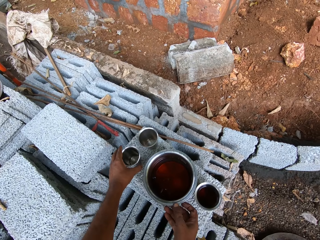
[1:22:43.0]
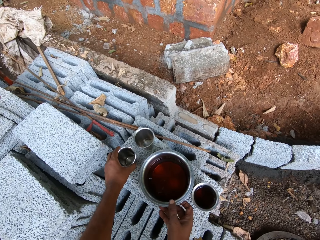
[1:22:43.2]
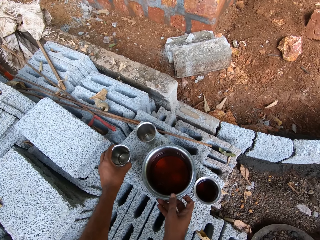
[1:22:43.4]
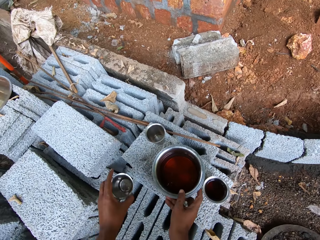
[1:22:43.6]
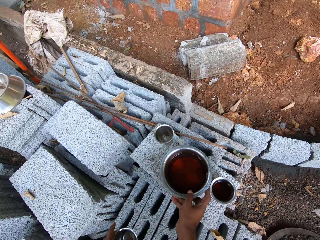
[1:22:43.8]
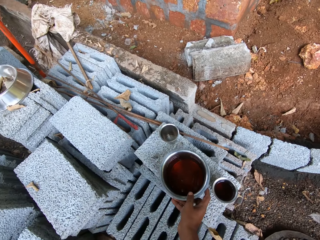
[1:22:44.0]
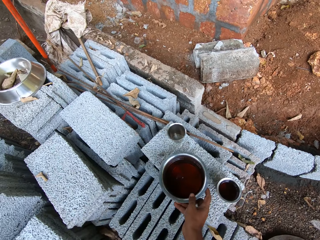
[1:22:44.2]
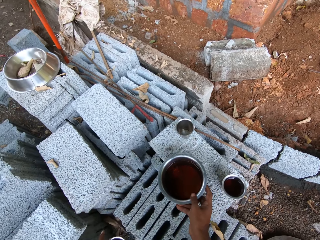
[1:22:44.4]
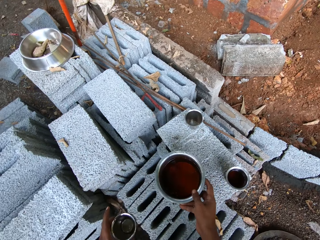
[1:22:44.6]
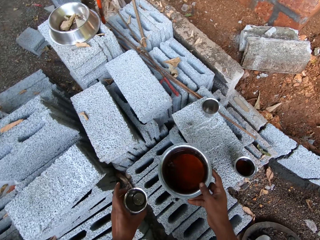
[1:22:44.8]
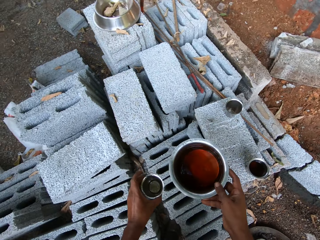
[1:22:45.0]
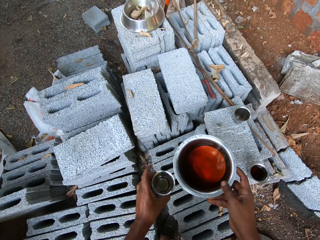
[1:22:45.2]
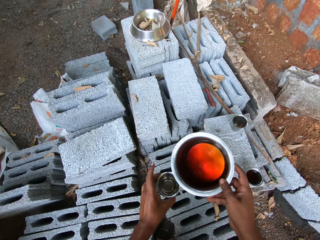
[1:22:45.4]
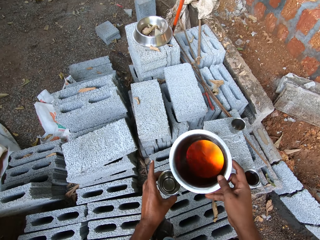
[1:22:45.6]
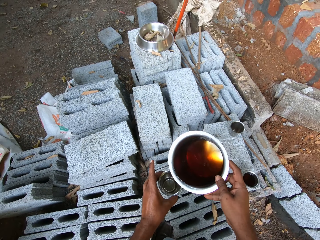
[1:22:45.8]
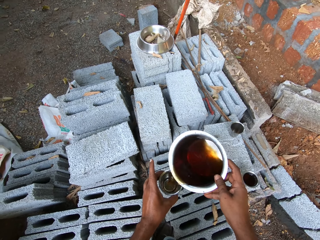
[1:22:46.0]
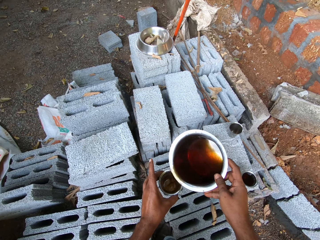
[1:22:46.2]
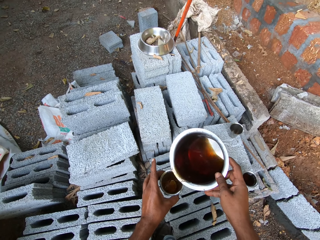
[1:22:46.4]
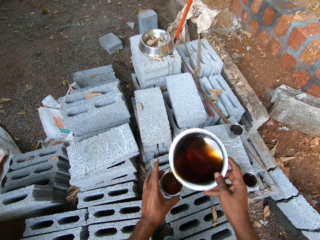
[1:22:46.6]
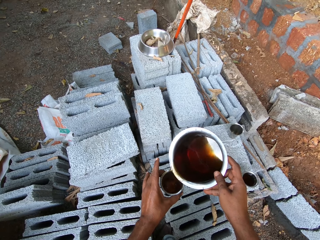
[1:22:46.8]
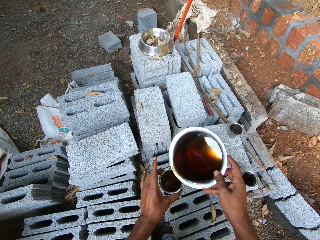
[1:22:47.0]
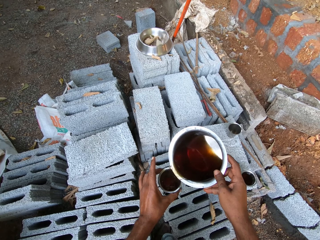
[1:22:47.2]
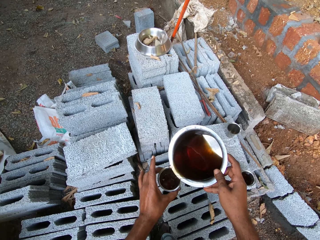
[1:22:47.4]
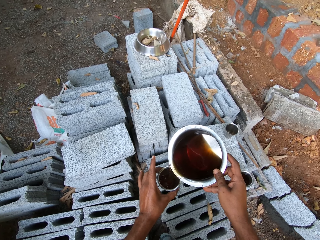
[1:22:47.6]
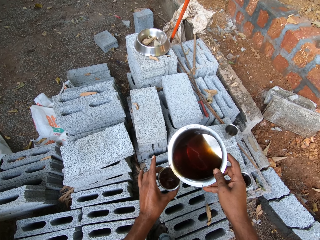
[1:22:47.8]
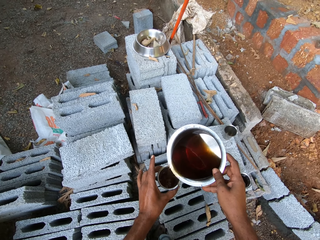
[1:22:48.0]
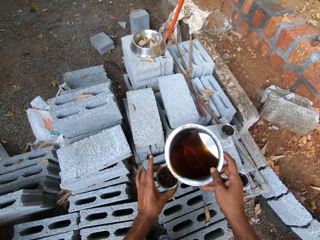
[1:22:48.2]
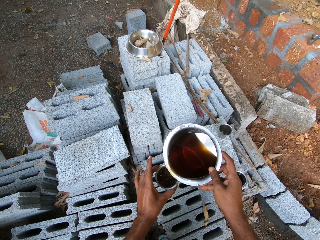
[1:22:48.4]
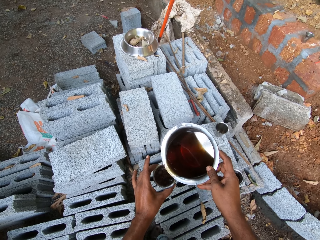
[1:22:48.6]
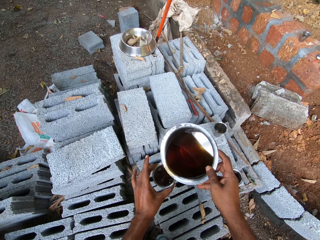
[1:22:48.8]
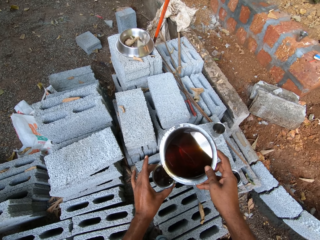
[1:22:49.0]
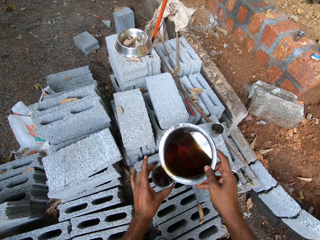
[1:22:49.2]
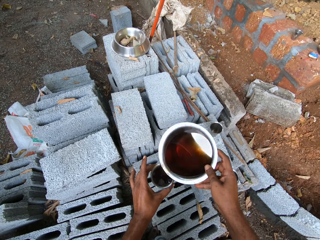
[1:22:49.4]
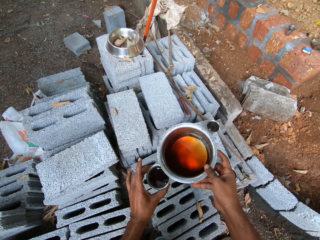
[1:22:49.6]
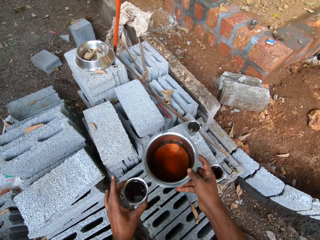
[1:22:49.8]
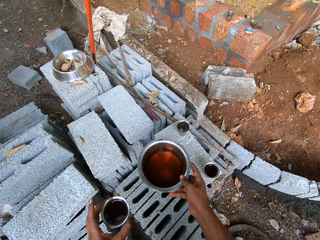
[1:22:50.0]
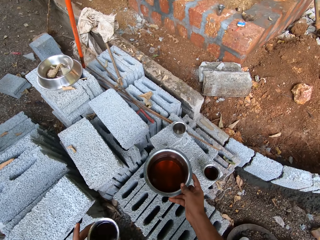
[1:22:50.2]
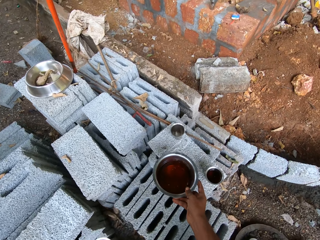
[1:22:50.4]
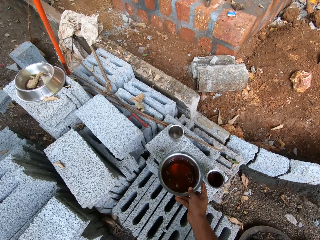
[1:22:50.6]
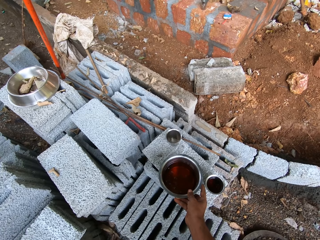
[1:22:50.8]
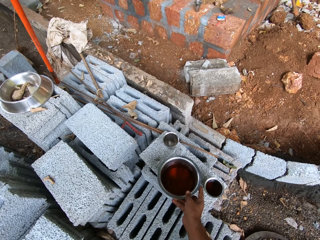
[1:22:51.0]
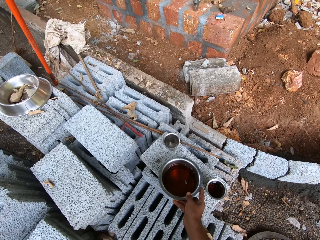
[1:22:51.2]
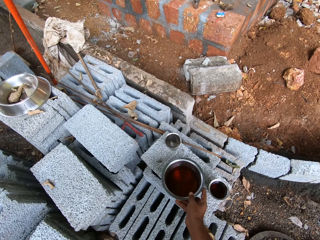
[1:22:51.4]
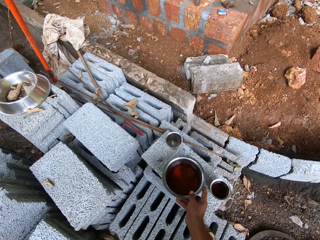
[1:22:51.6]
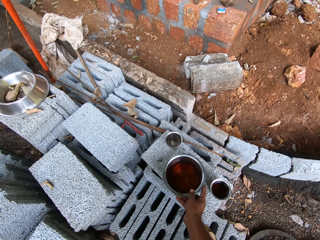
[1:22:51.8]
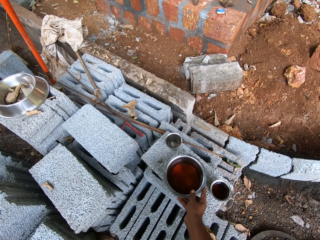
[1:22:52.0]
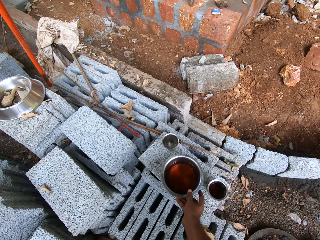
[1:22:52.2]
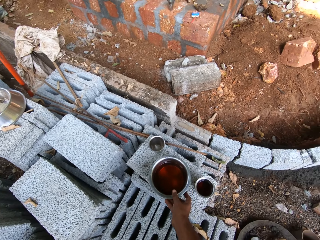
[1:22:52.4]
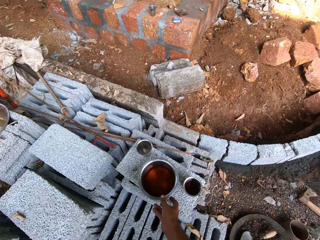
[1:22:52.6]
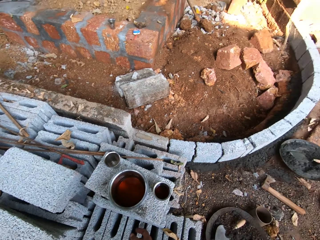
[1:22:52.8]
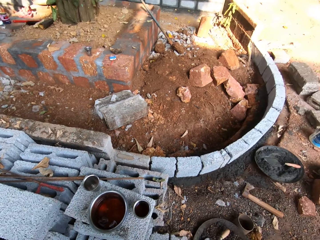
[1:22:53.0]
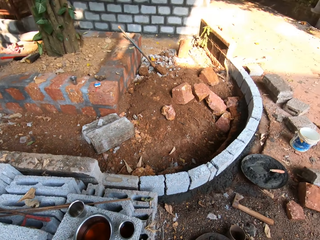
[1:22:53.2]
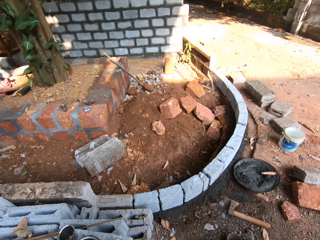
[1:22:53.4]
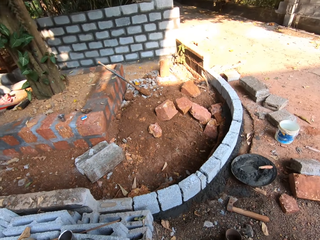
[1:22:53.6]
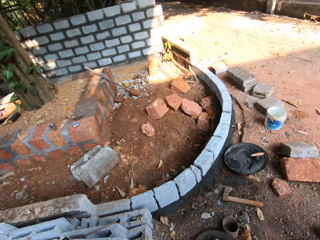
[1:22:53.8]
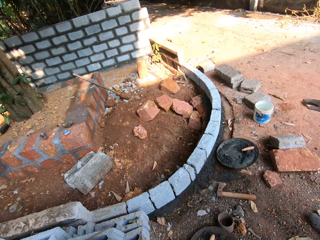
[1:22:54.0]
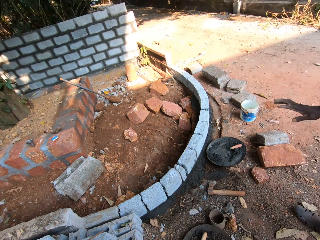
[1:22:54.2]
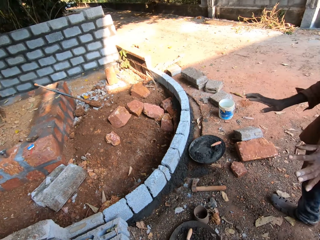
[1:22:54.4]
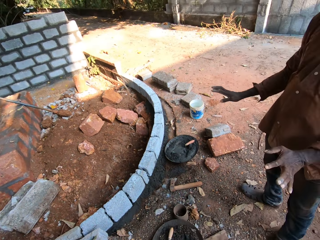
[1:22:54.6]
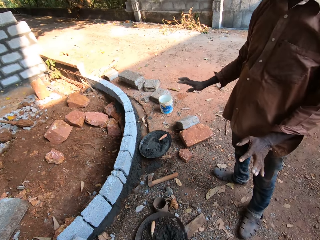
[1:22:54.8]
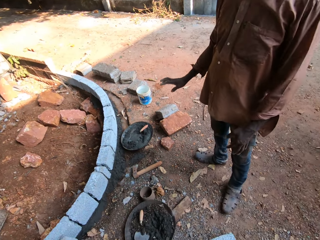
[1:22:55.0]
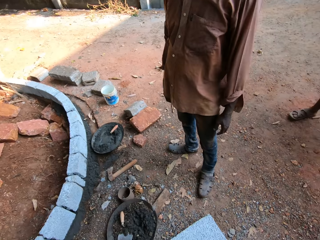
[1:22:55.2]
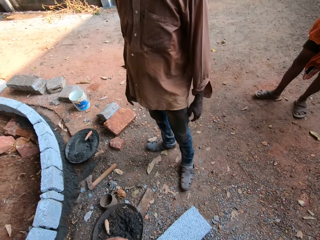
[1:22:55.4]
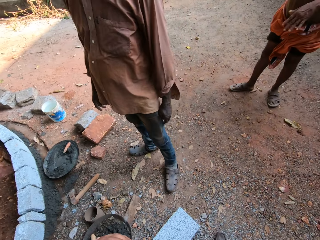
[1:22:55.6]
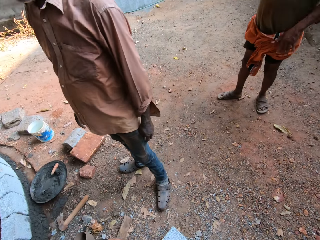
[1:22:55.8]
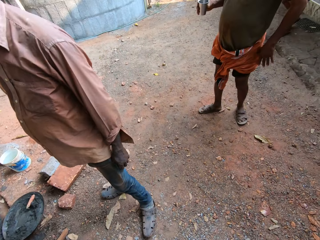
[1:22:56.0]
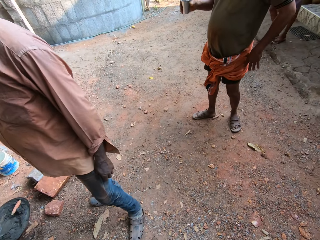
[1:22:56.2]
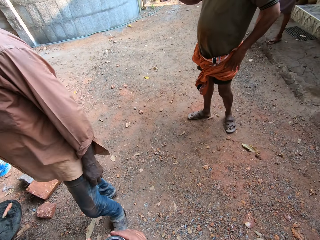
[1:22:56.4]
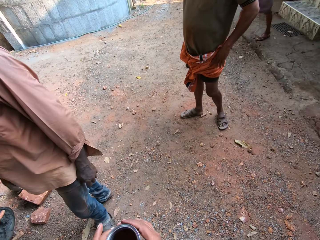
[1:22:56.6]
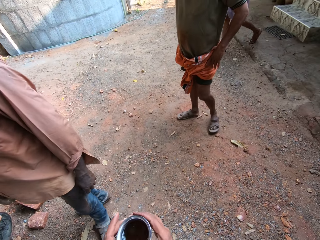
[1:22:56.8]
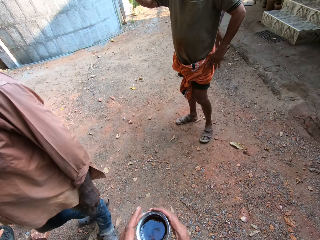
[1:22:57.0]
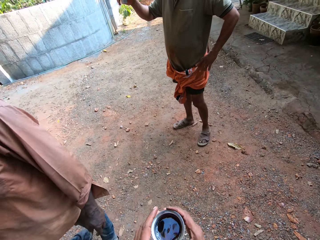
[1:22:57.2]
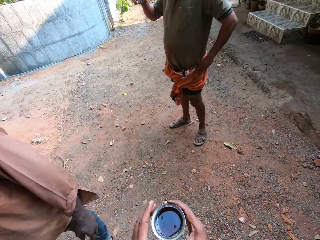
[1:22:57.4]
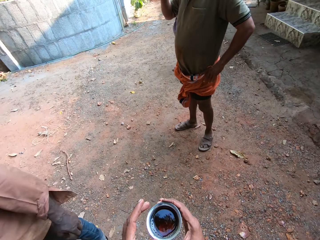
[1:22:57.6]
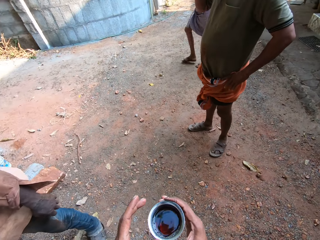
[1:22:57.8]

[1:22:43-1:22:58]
The camera wearer picks up a cup from a brick with his left hand. He picks up a bowl of juice from the brick with his right hand. He pours juice from the bowl in his right hand into the cup in his left hand. He drops the bowl of juice on the brick with his right hand. He converses with the man.

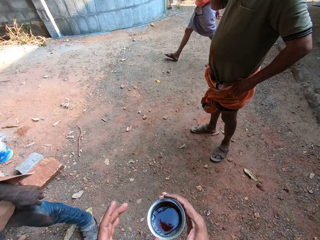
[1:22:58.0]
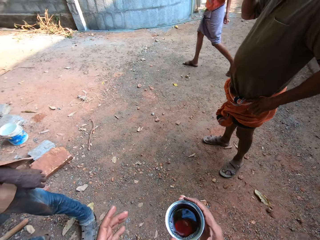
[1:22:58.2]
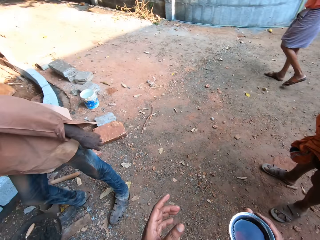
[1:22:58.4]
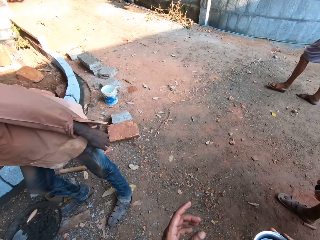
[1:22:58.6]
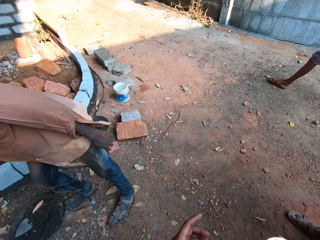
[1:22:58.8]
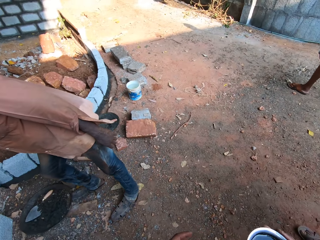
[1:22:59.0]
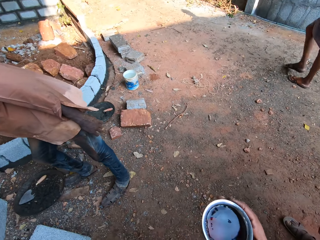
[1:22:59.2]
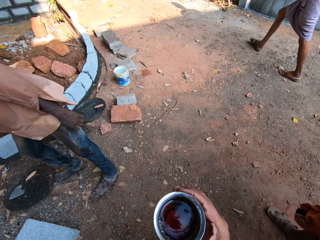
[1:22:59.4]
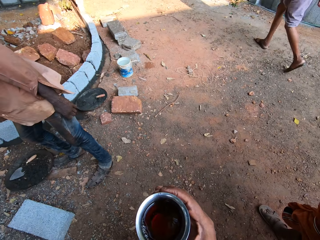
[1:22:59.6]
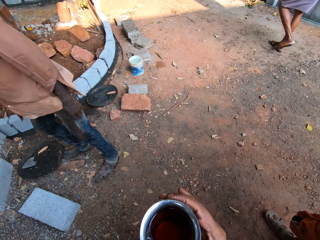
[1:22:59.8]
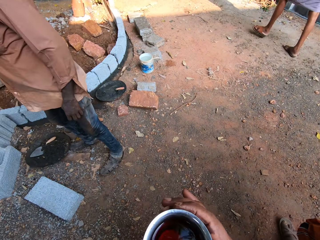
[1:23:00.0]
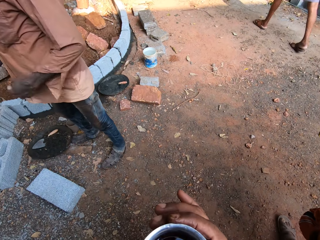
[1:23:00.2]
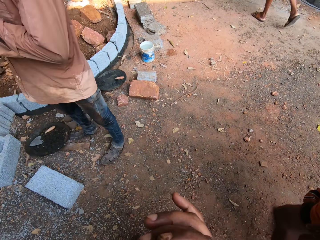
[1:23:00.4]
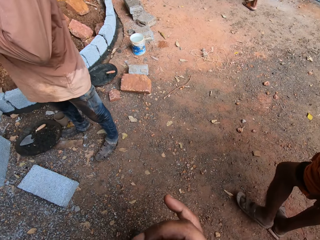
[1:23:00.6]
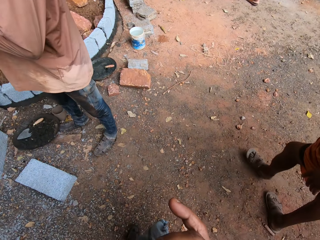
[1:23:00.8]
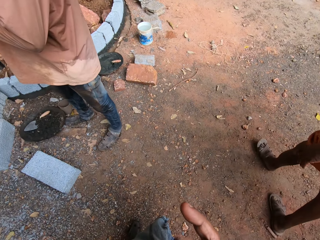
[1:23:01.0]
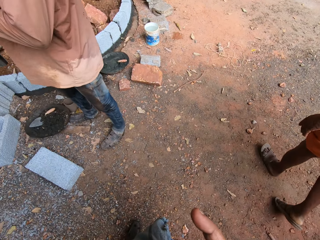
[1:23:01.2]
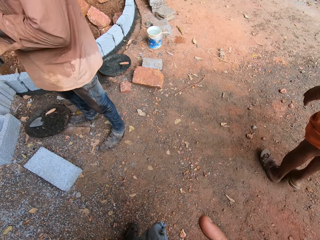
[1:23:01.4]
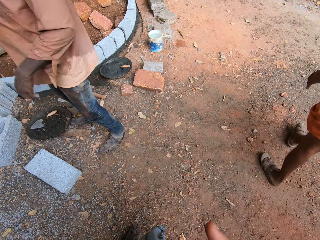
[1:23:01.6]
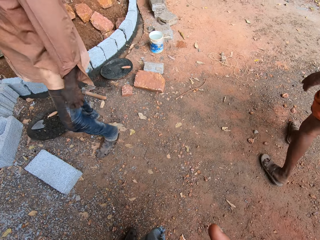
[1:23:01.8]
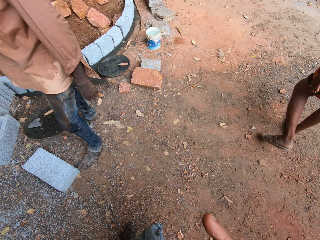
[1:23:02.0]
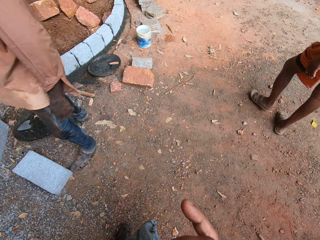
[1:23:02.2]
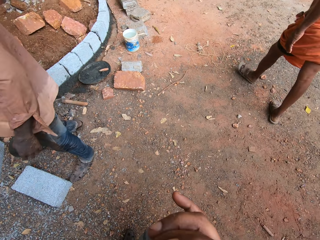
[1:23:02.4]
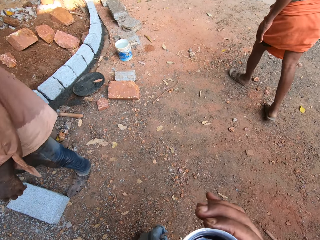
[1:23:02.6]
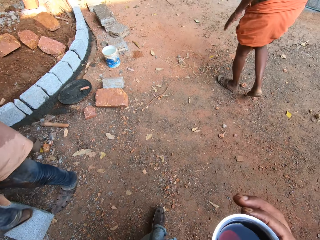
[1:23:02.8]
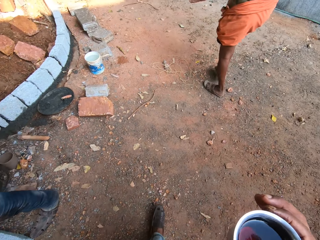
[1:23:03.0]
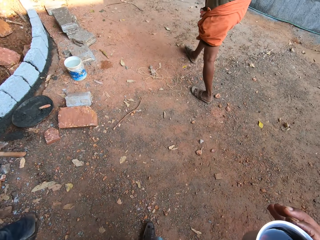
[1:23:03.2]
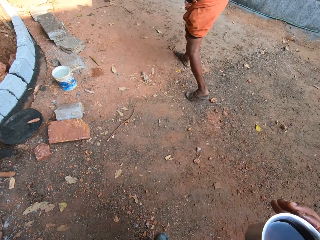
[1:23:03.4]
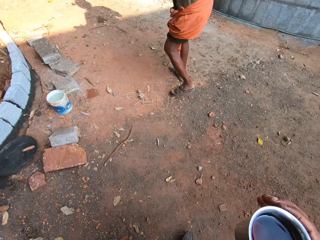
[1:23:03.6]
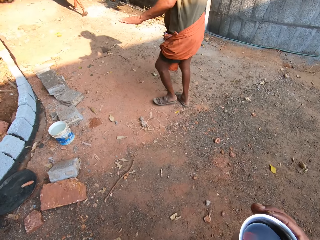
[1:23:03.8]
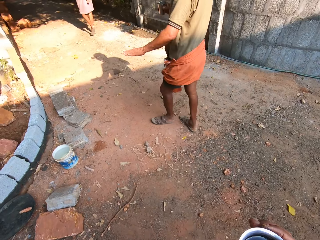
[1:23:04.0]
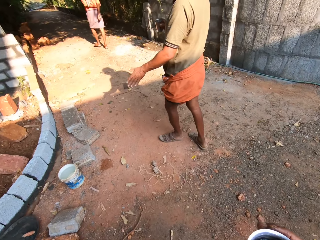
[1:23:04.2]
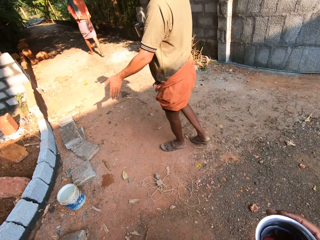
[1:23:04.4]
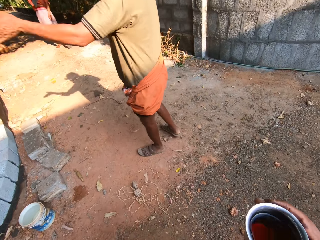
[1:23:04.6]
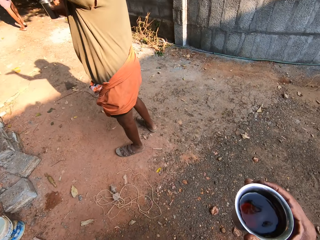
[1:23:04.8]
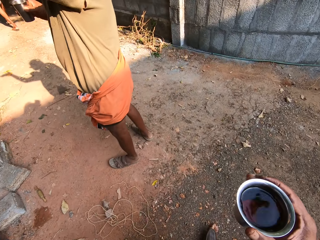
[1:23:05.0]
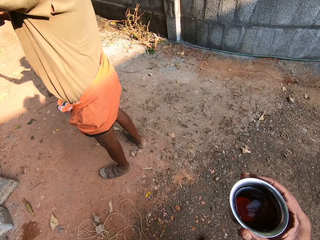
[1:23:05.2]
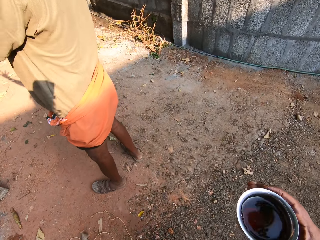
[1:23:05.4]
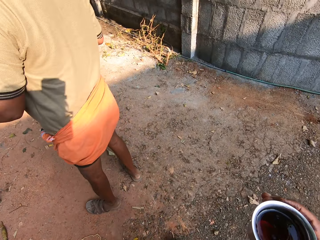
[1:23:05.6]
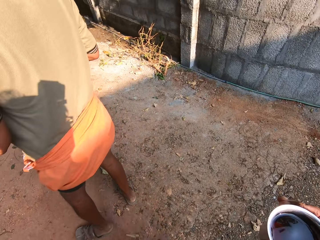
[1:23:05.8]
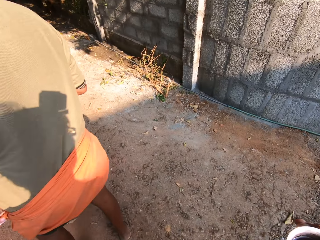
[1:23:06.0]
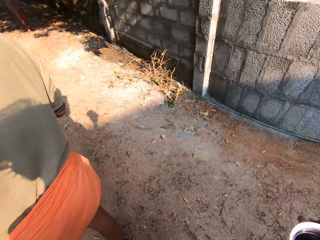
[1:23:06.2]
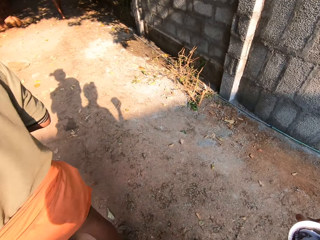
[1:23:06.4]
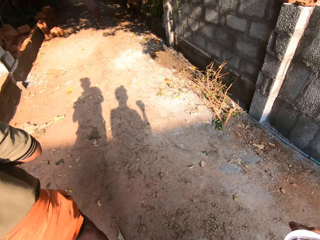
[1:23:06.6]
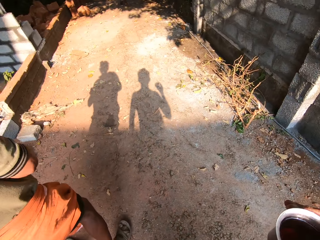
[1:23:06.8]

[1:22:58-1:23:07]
The camera wearer drinks some juice from the cup with his hands. He walks across the yard. He converses with the man.
